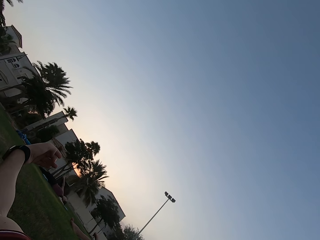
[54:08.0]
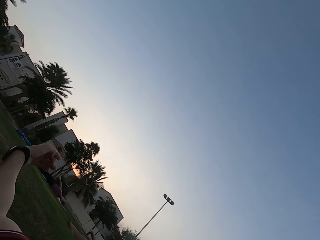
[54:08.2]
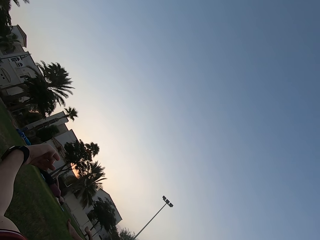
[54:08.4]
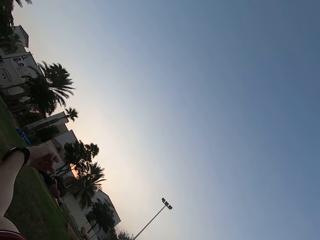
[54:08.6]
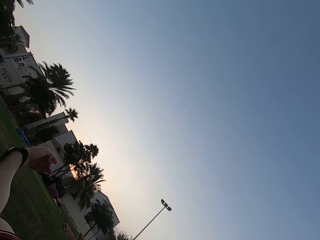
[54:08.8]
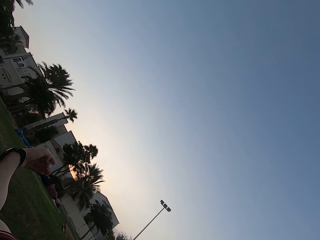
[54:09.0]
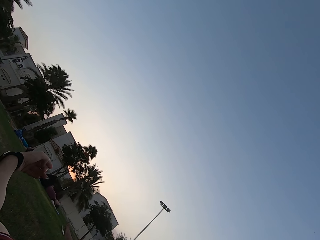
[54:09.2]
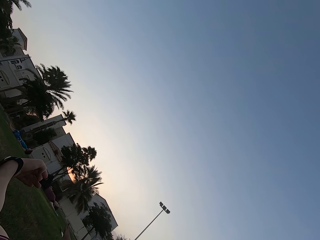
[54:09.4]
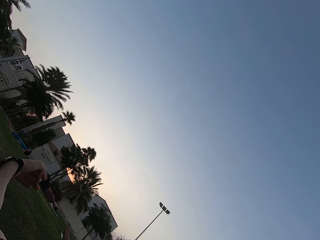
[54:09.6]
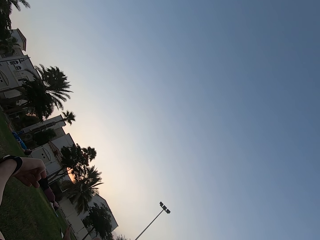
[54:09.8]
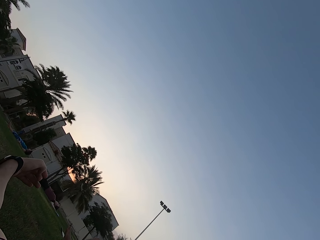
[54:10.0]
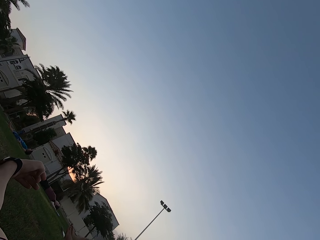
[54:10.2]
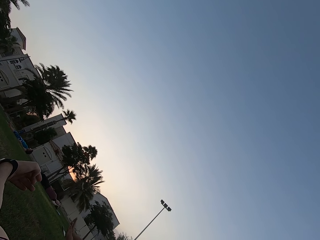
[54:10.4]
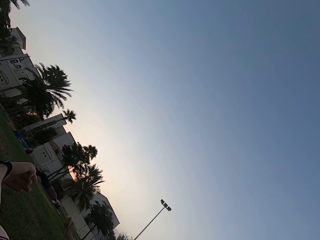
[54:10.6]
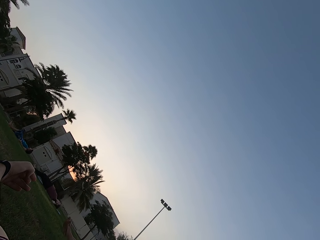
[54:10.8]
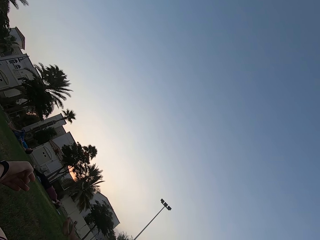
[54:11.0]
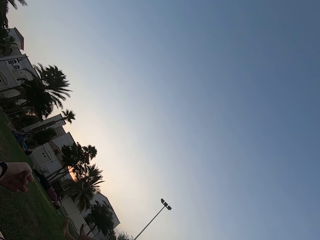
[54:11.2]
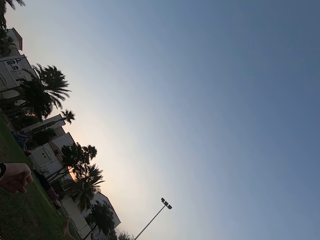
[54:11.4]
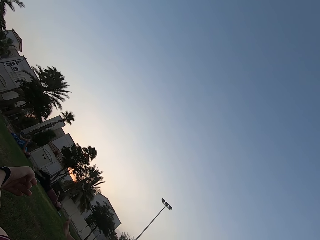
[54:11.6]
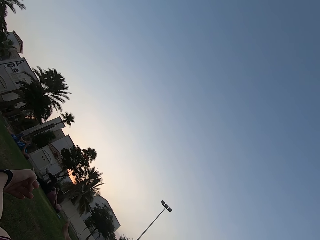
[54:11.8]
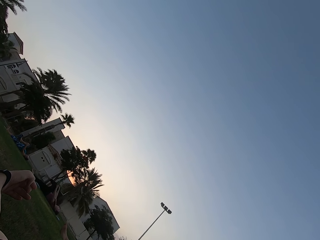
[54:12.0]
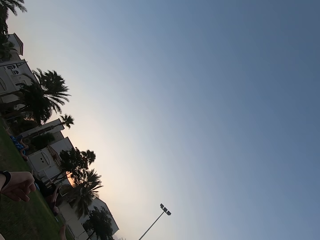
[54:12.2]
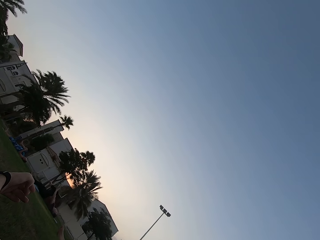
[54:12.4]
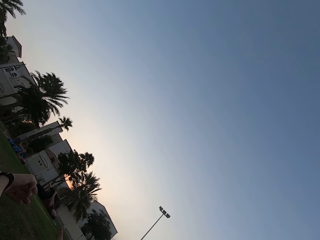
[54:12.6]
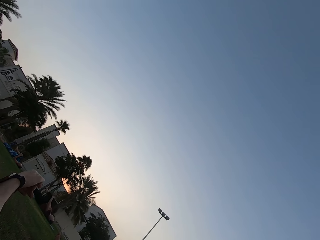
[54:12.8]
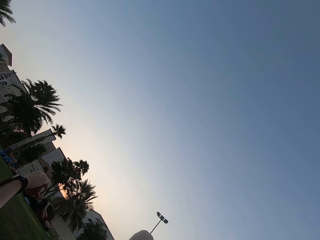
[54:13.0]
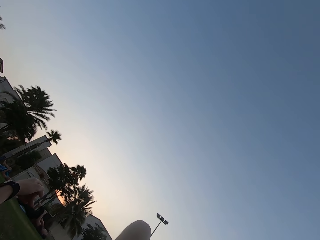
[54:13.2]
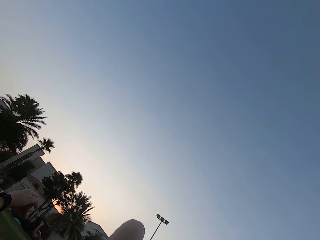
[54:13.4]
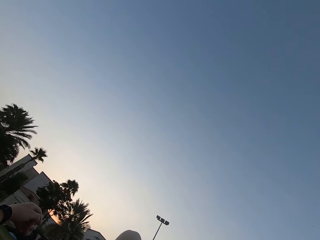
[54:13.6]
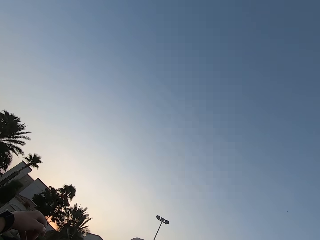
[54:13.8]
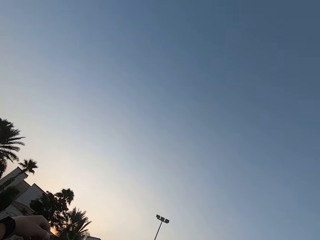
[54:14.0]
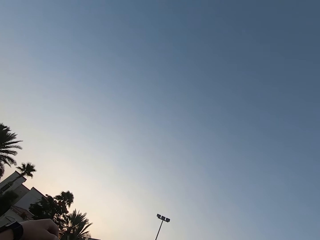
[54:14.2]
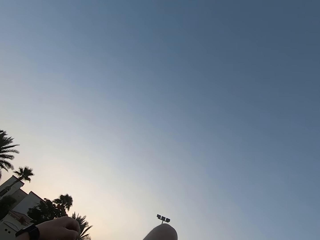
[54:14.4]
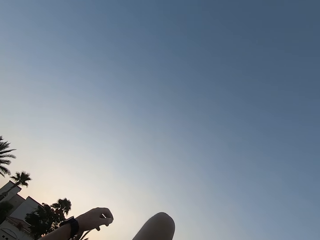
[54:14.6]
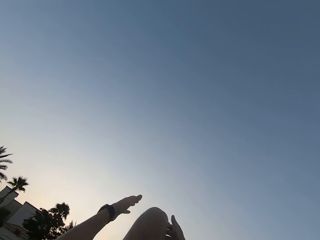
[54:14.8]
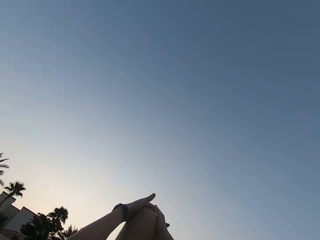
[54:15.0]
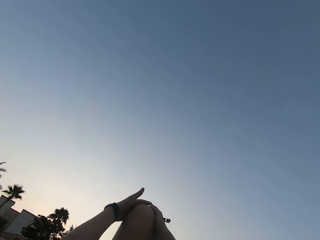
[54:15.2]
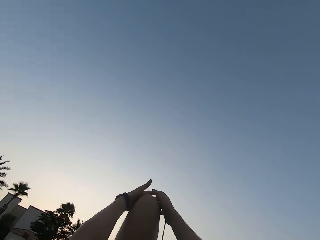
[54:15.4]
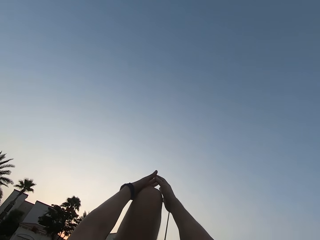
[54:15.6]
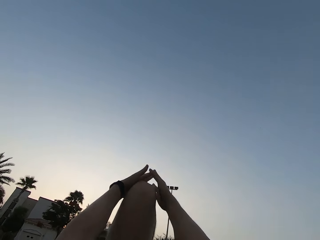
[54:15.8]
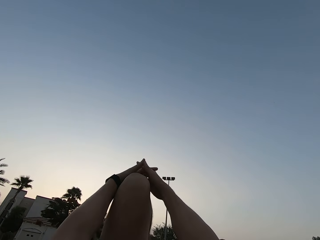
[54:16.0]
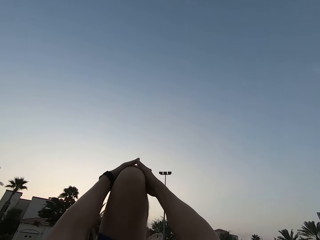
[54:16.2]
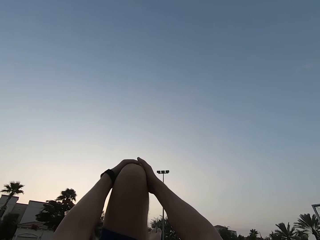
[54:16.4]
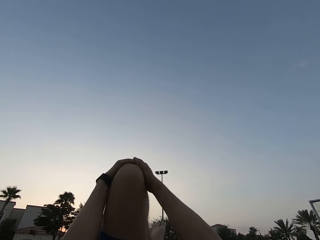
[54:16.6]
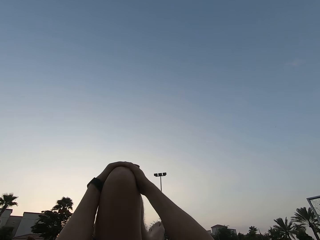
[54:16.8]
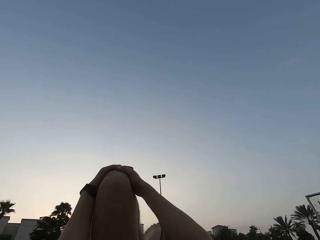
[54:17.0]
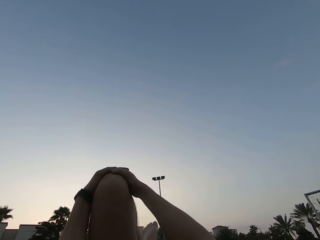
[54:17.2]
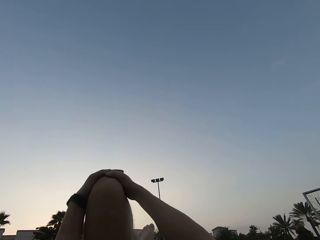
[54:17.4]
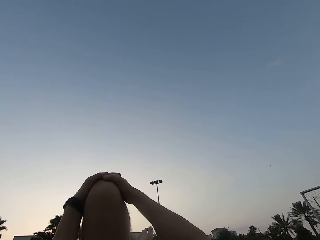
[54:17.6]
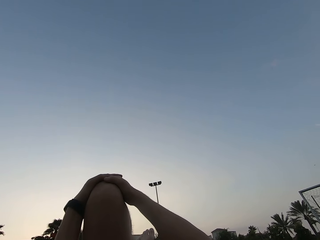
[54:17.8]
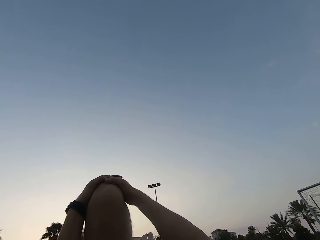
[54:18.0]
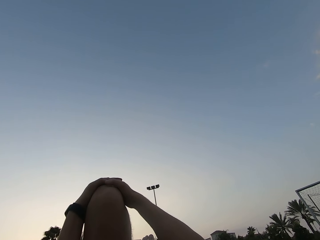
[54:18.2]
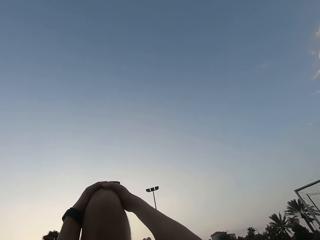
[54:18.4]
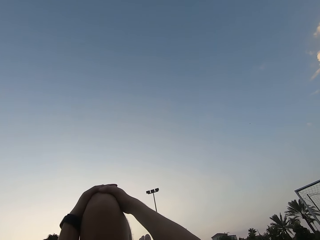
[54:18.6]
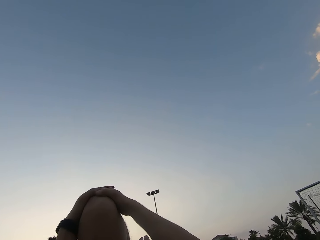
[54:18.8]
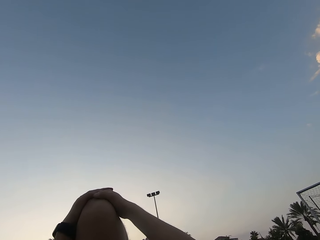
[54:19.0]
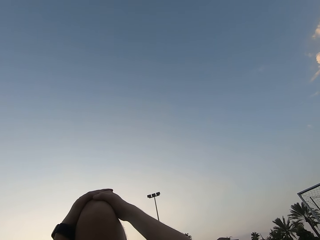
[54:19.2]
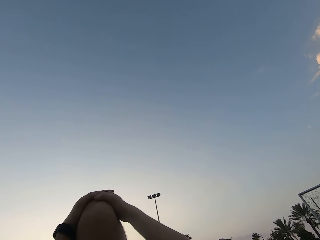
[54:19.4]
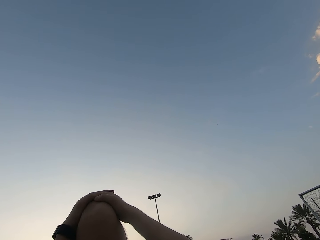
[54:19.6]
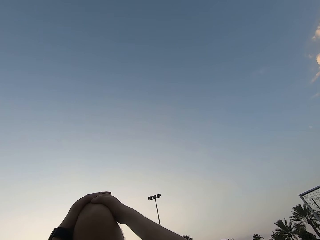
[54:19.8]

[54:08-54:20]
The camera wearer stares at two persons on the field. The persons stretch their legs upwards. The camera wearer looks around the field. They hold the knee.

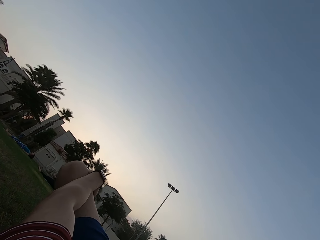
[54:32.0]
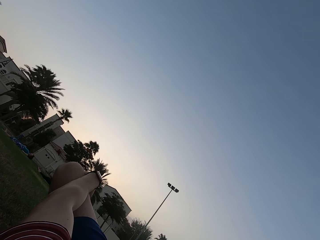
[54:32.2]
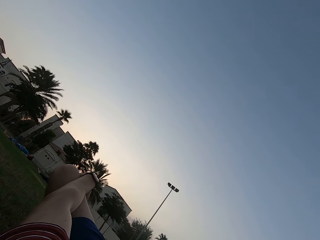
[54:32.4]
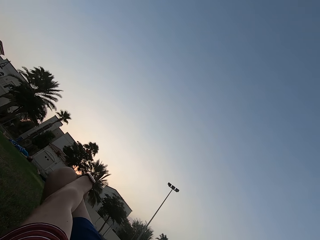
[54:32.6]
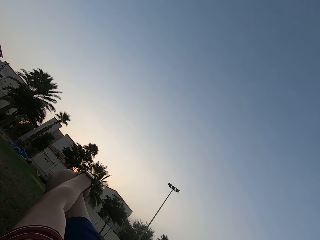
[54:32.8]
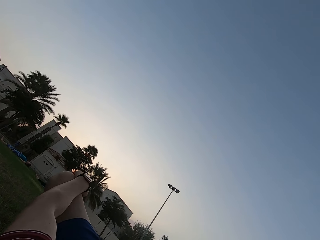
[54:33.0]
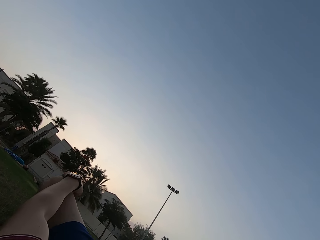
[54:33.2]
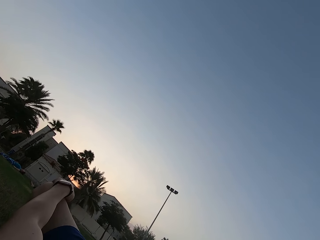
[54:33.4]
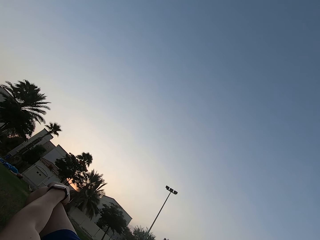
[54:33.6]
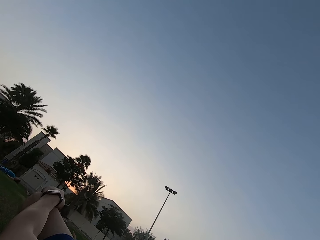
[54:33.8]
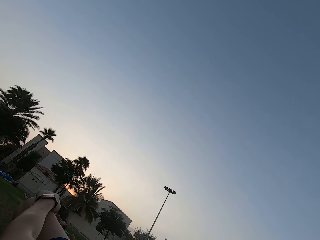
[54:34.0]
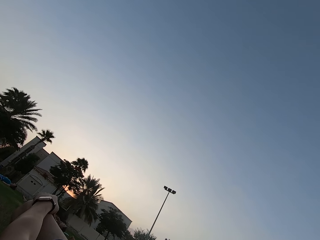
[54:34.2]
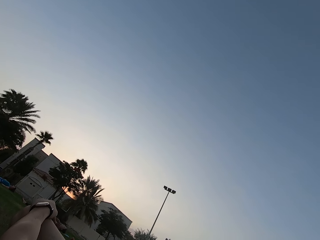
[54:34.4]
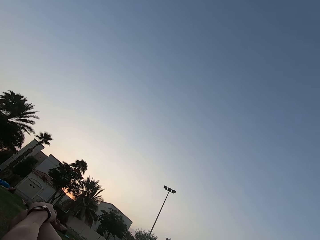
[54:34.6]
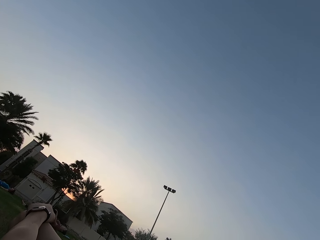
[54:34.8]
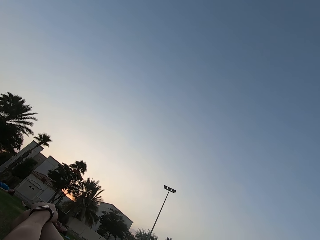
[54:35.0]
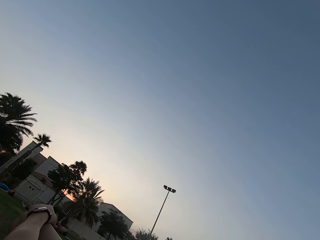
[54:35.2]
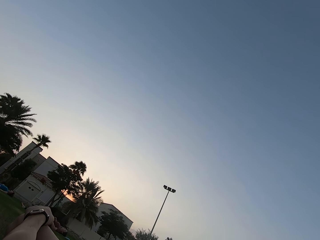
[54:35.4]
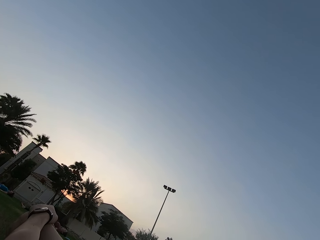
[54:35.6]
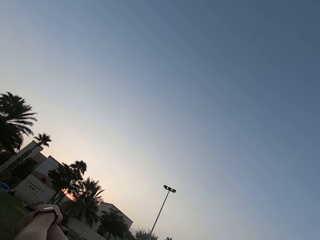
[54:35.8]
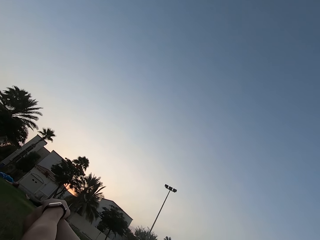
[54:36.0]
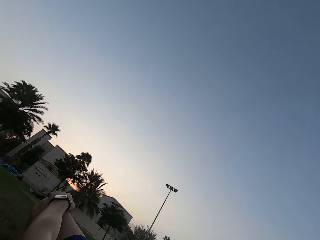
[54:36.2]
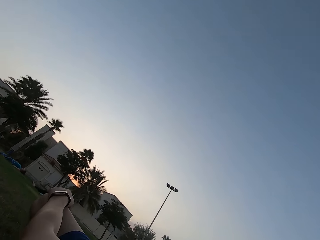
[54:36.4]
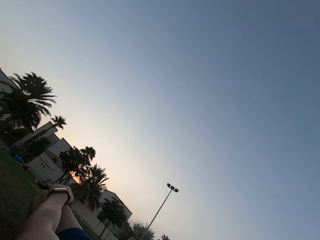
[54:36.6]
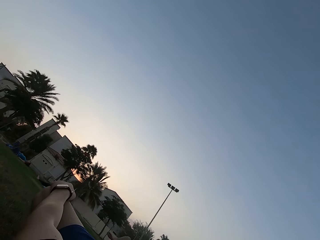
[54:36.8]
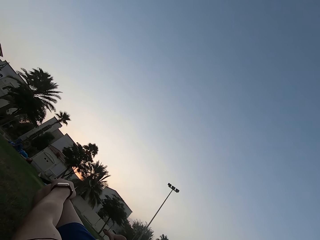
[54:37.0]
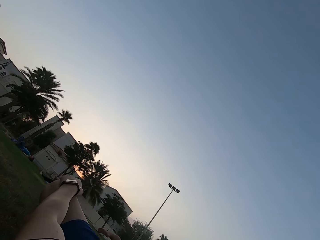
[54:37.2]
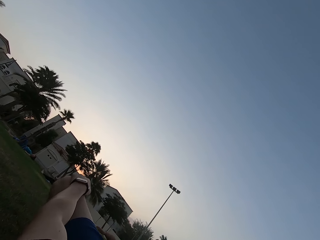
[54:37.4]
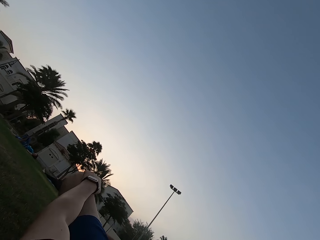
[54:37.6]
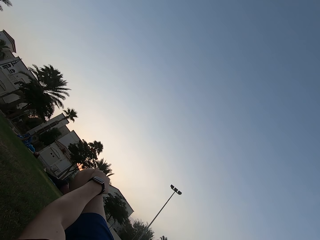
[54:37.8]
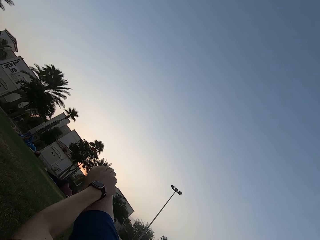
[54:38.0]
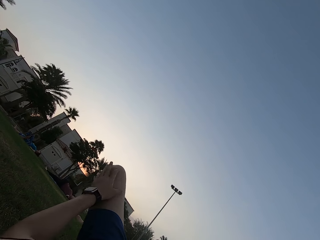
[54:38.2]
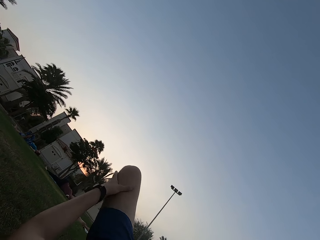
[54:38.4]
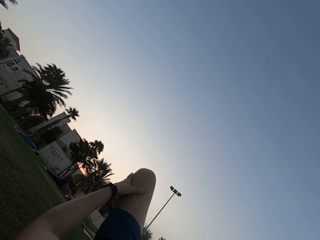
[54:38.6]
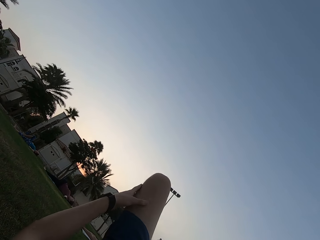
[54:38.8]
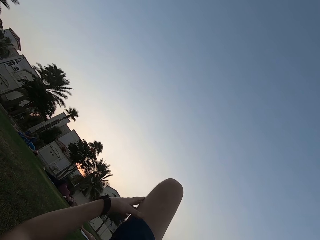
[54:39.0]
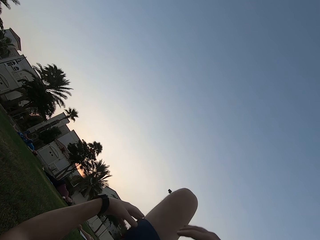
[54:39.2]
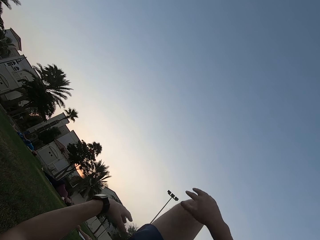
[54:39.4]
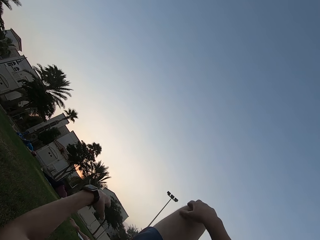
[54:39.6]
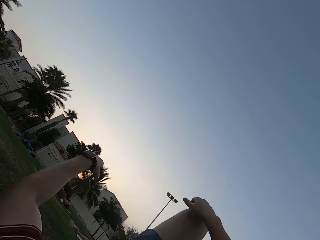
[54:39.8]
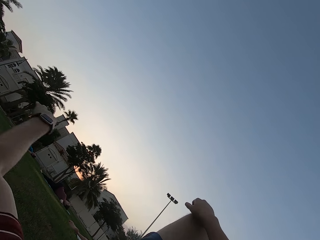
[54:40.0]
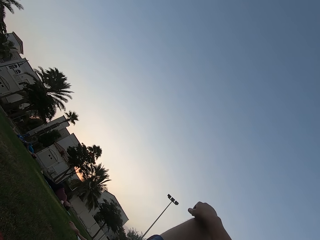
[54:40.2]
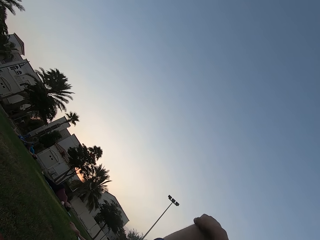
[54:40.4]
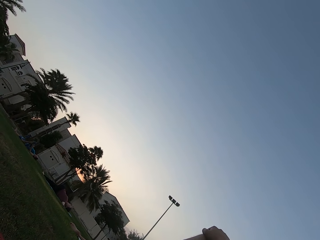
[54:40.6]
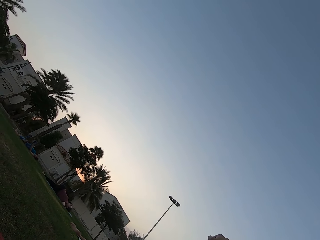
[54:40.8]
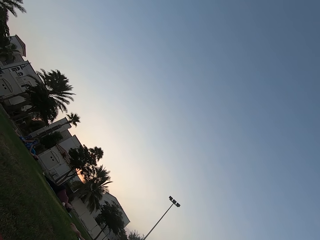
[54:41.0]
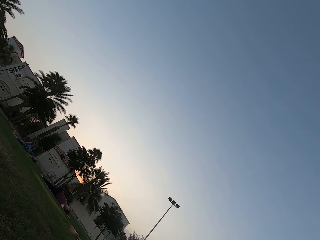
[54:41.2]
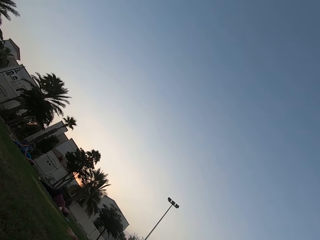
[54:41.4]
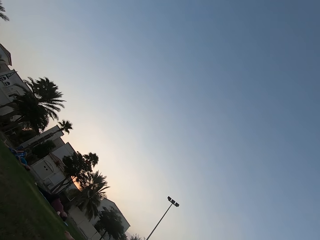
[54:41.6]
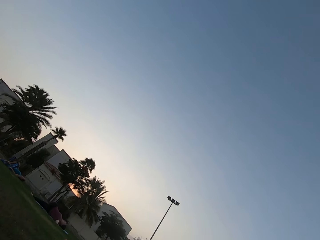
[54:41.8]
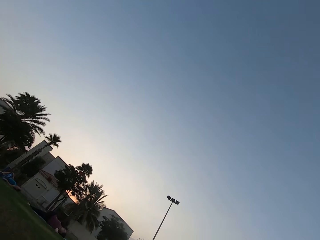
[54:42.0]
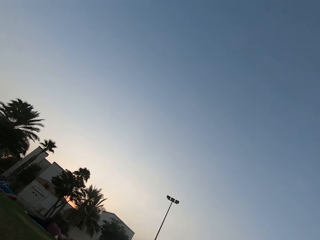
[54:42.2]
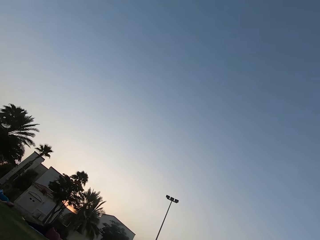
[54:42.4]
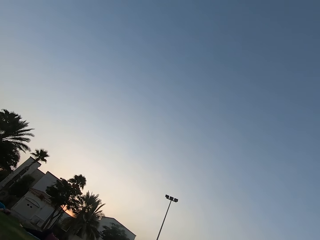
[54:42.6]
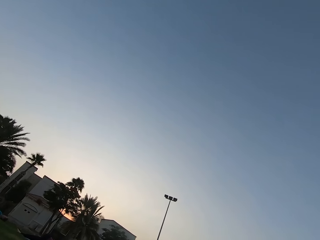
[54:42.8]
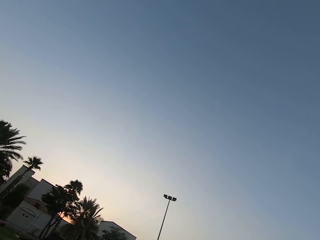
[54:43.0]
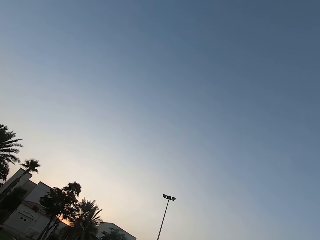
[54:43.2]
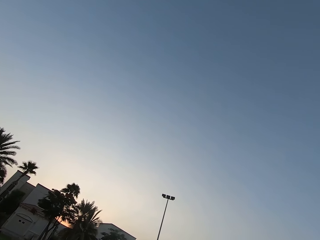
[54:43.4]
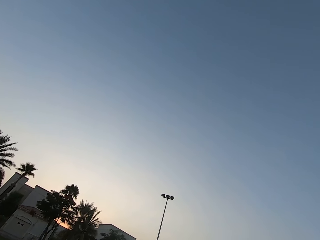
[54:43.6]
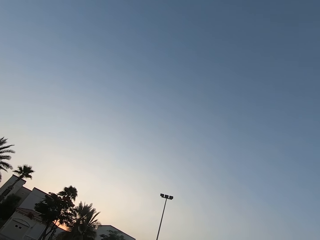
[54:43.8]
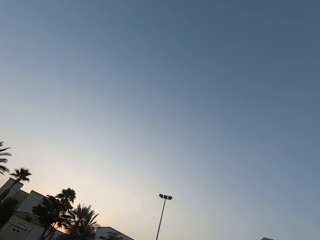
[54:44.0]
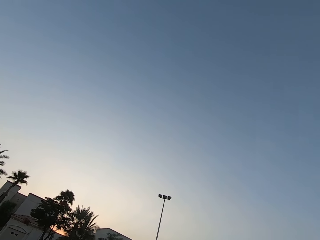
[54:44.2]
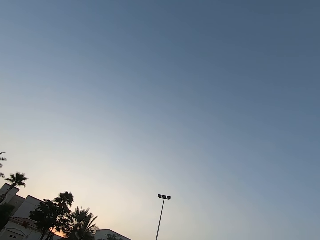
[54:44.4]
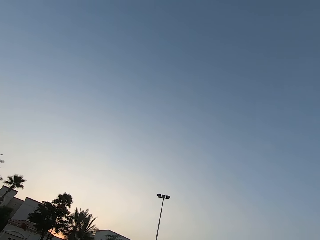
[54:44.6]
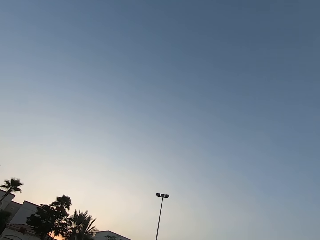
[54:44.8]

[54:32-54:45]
The camera wearer puts hands on a knee. They look around the sky.
